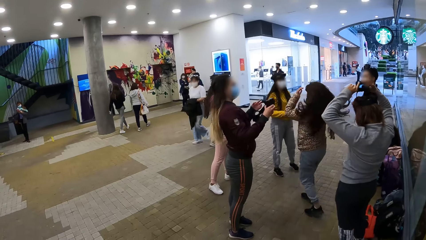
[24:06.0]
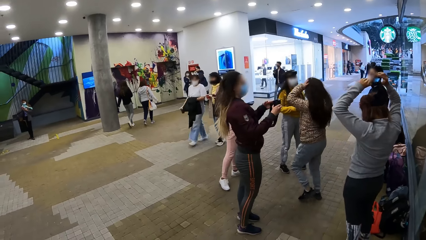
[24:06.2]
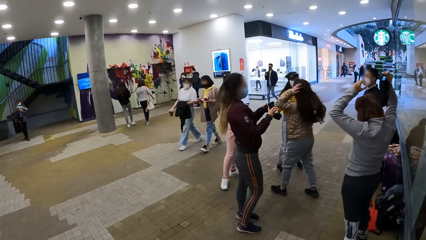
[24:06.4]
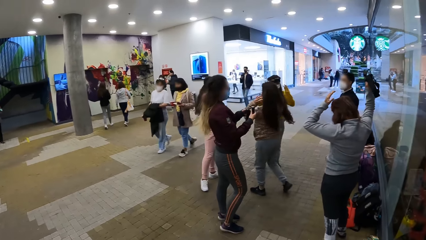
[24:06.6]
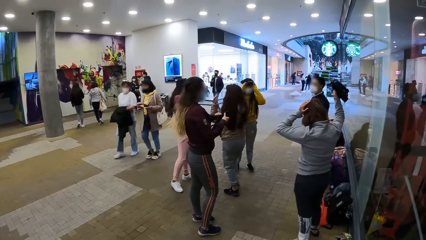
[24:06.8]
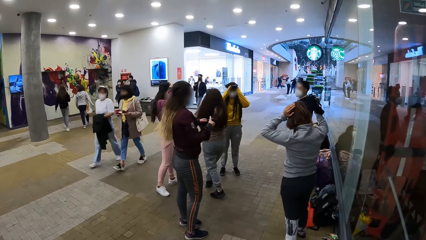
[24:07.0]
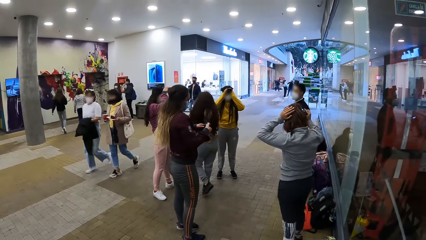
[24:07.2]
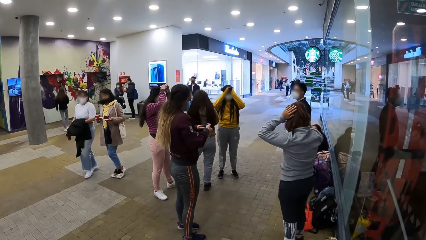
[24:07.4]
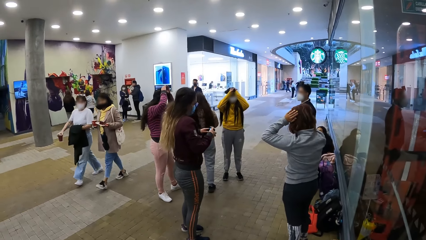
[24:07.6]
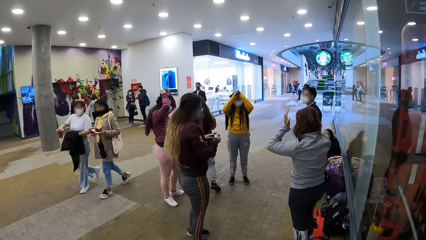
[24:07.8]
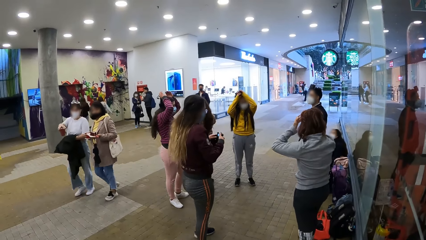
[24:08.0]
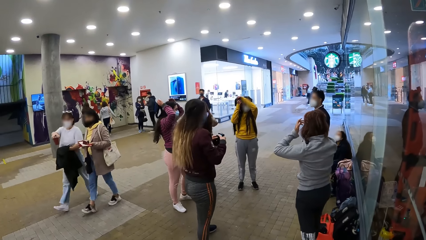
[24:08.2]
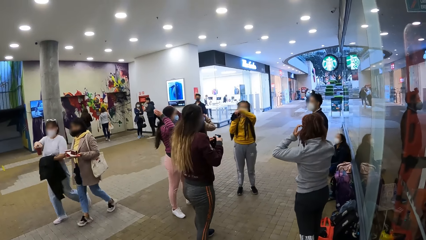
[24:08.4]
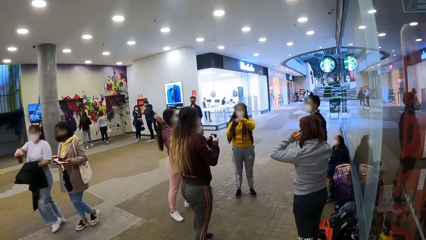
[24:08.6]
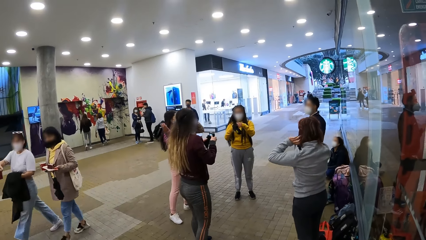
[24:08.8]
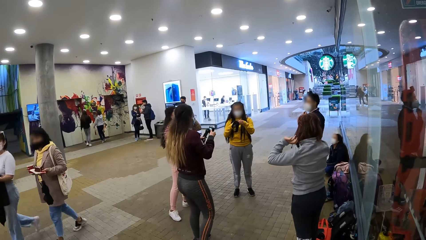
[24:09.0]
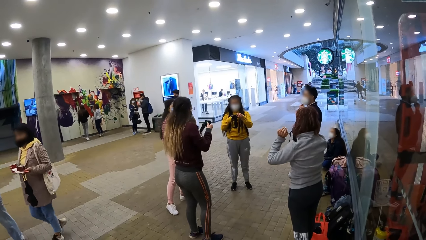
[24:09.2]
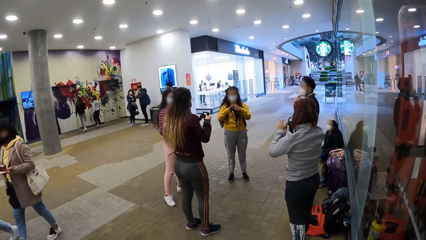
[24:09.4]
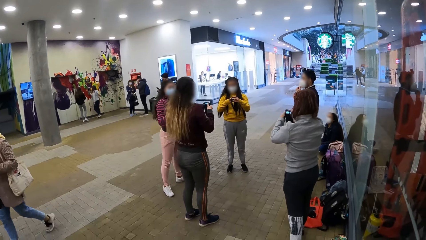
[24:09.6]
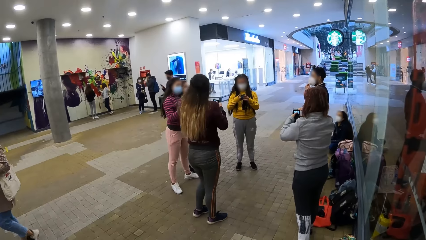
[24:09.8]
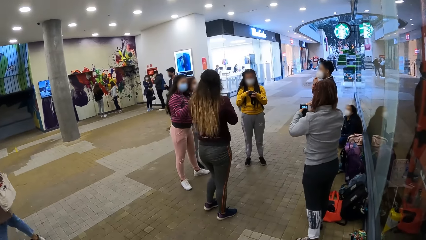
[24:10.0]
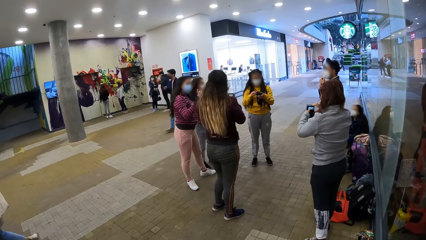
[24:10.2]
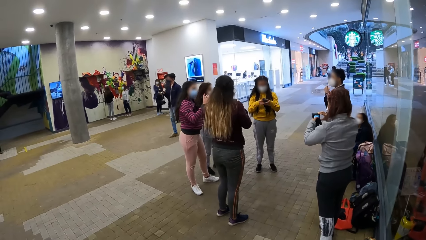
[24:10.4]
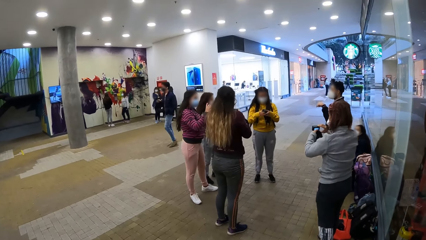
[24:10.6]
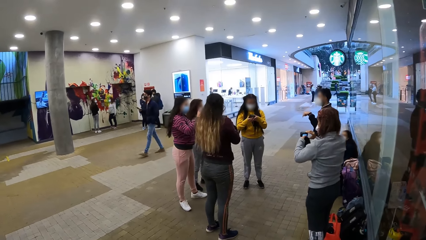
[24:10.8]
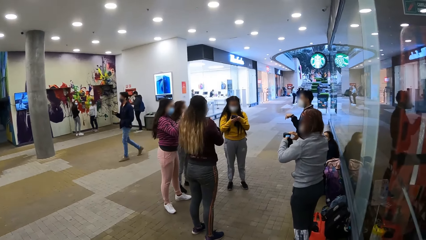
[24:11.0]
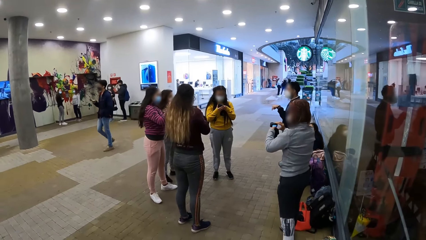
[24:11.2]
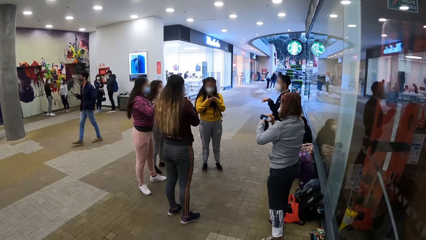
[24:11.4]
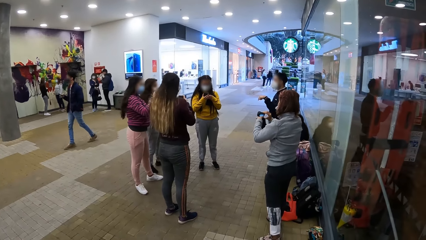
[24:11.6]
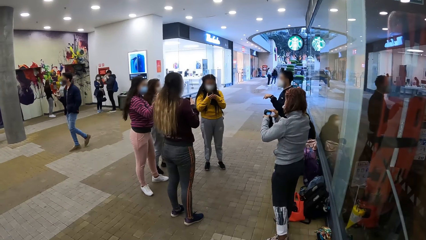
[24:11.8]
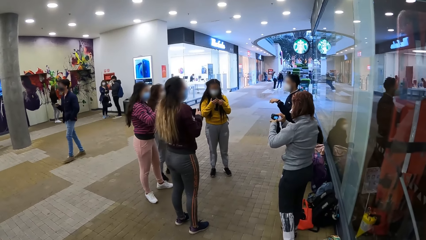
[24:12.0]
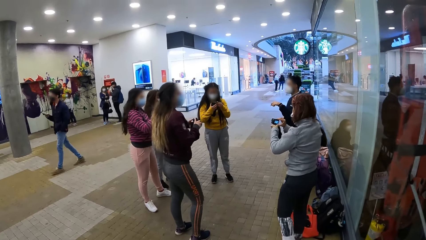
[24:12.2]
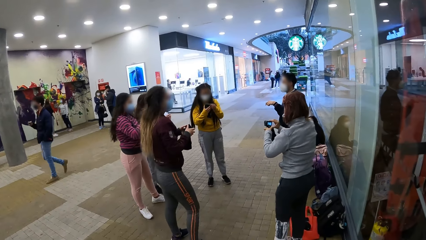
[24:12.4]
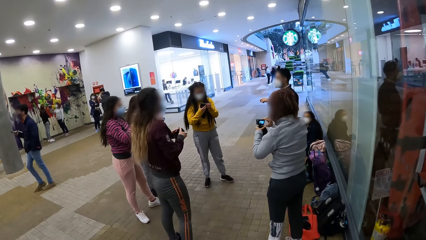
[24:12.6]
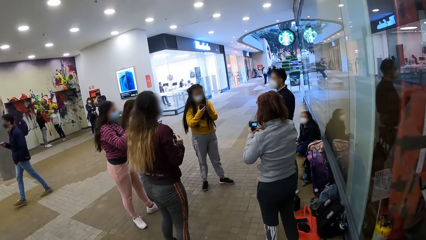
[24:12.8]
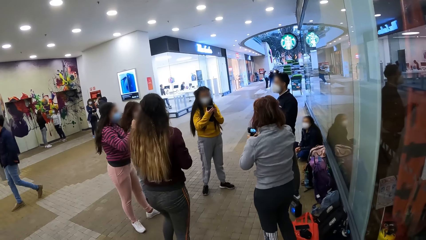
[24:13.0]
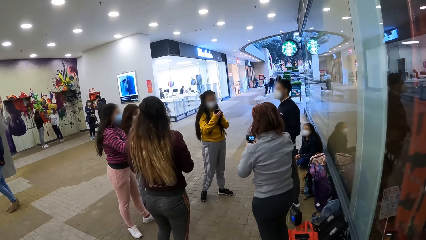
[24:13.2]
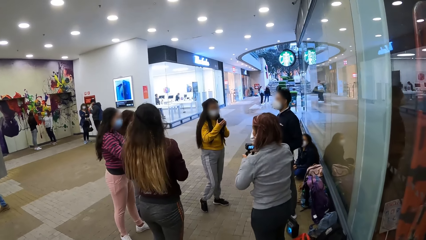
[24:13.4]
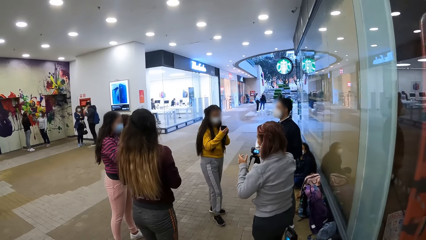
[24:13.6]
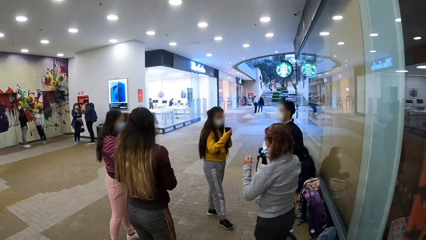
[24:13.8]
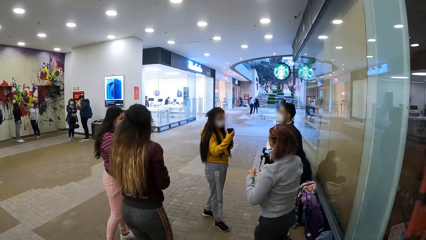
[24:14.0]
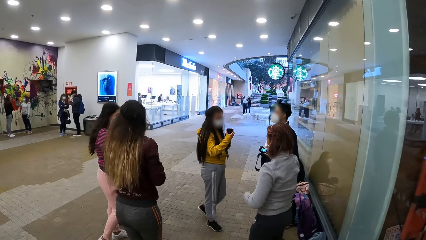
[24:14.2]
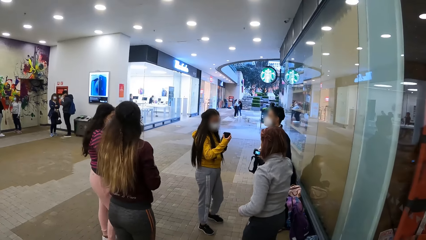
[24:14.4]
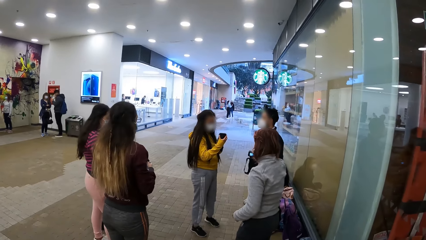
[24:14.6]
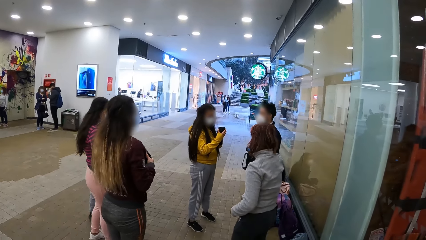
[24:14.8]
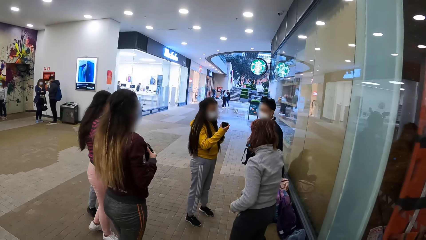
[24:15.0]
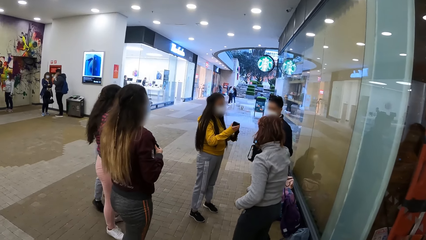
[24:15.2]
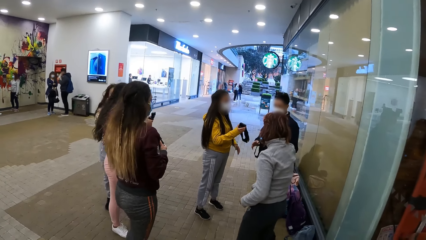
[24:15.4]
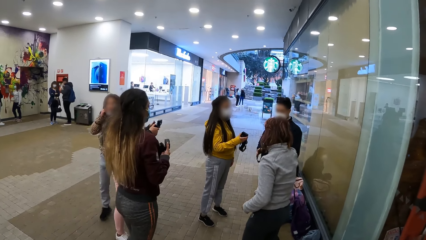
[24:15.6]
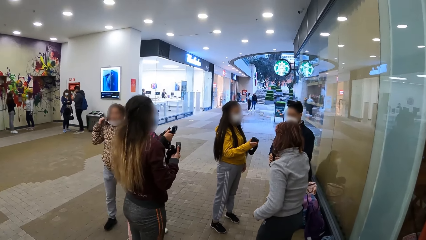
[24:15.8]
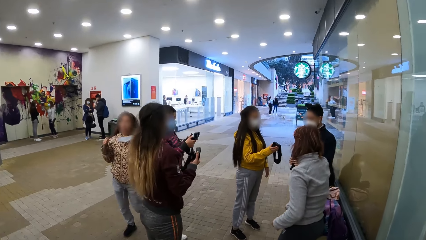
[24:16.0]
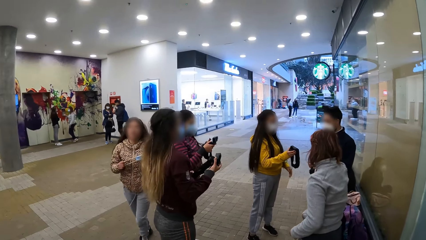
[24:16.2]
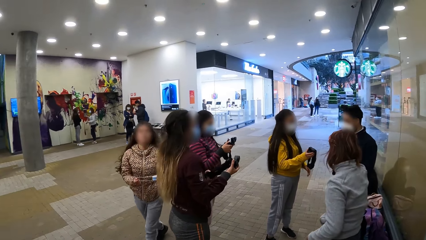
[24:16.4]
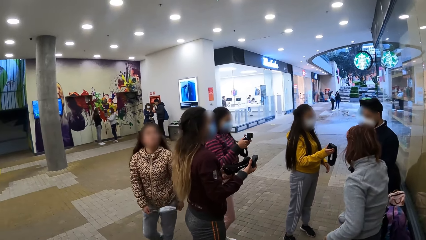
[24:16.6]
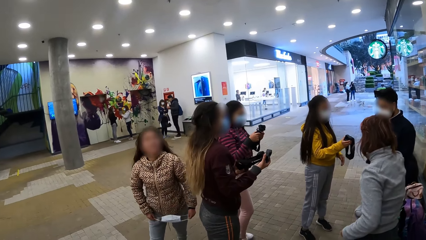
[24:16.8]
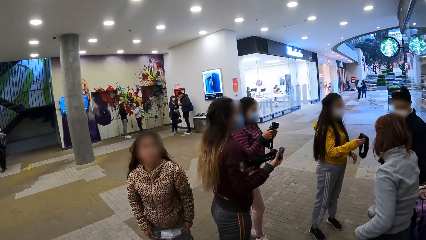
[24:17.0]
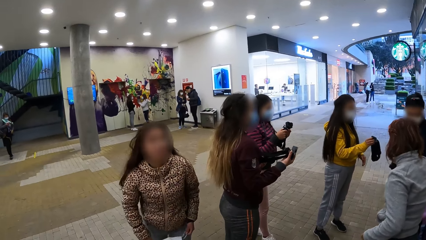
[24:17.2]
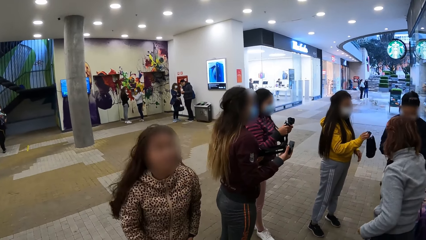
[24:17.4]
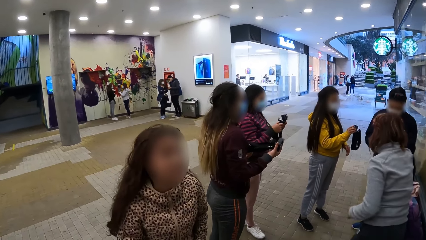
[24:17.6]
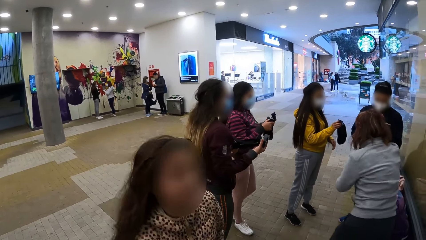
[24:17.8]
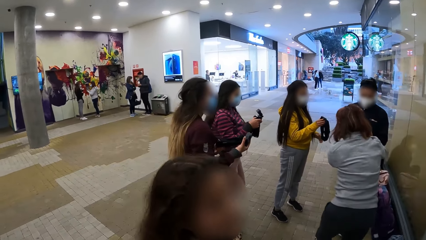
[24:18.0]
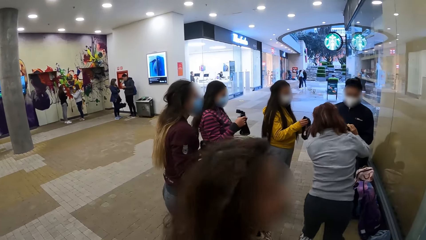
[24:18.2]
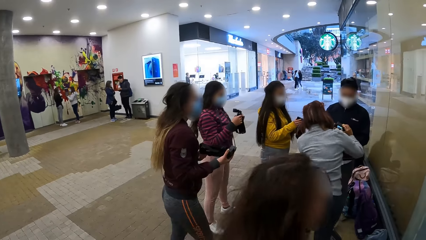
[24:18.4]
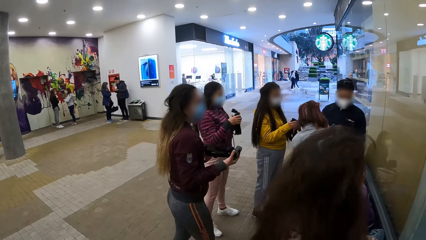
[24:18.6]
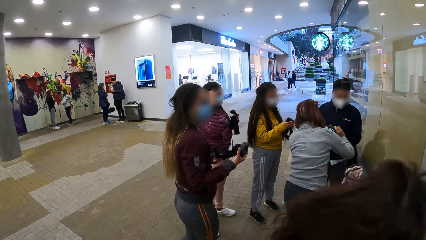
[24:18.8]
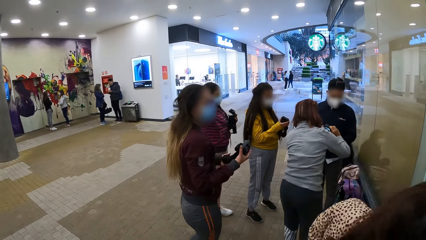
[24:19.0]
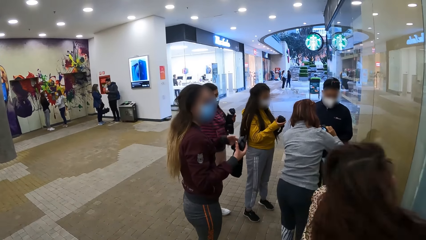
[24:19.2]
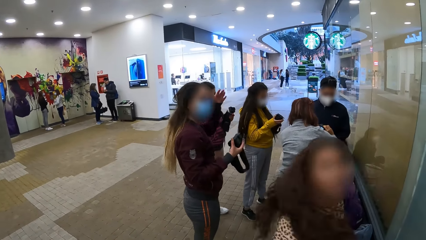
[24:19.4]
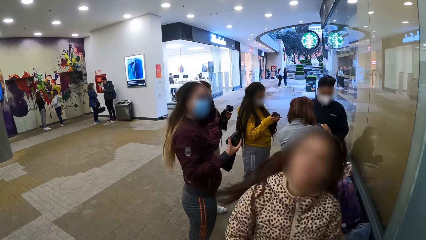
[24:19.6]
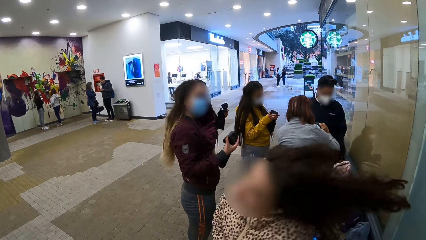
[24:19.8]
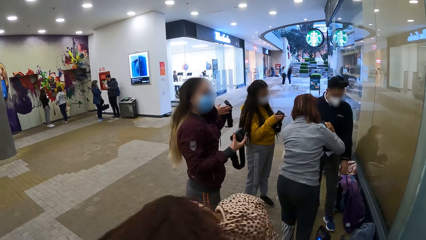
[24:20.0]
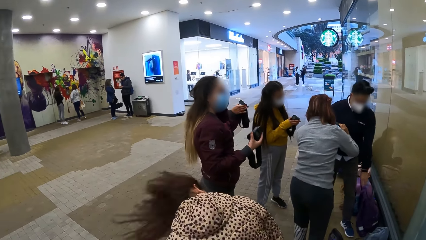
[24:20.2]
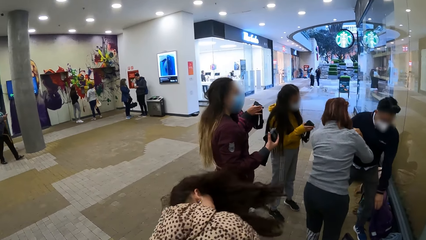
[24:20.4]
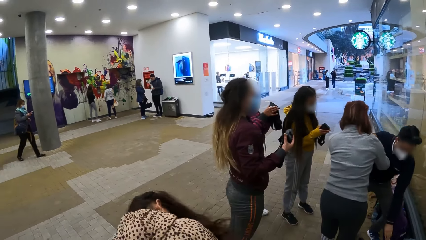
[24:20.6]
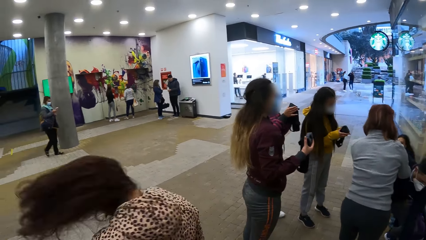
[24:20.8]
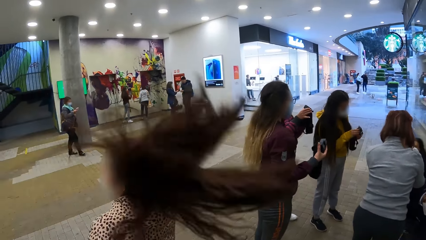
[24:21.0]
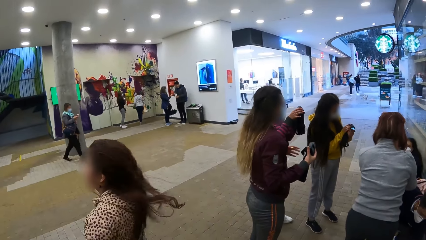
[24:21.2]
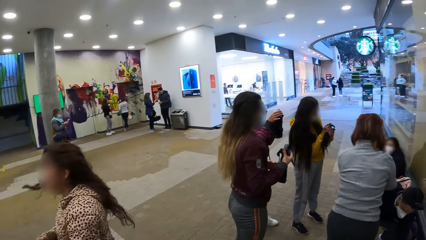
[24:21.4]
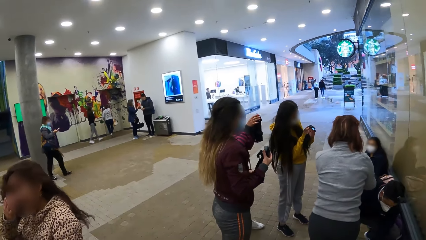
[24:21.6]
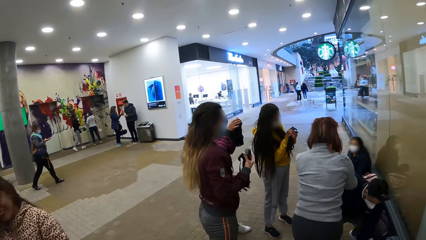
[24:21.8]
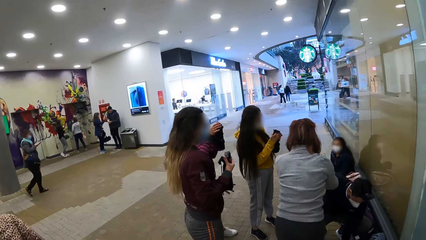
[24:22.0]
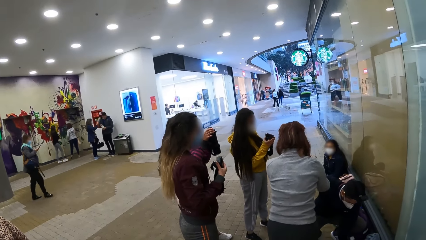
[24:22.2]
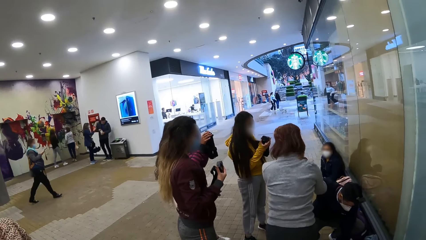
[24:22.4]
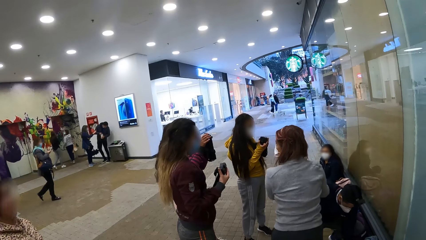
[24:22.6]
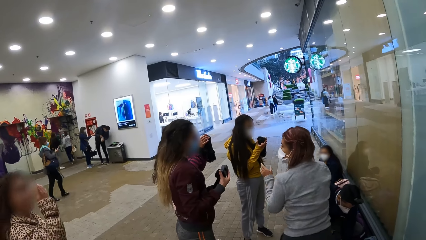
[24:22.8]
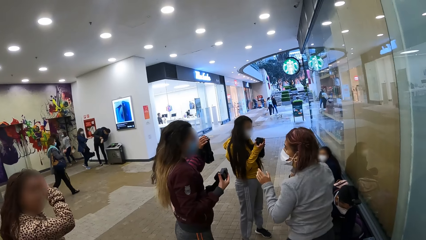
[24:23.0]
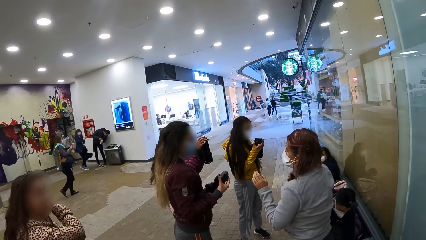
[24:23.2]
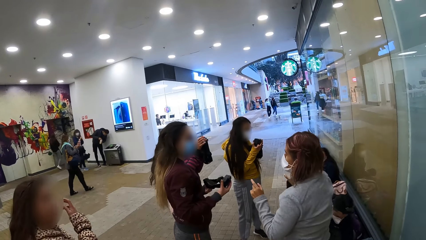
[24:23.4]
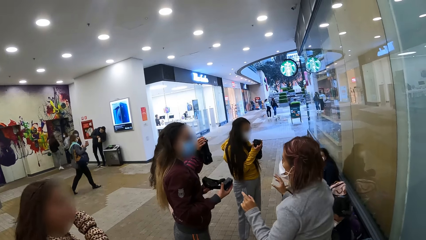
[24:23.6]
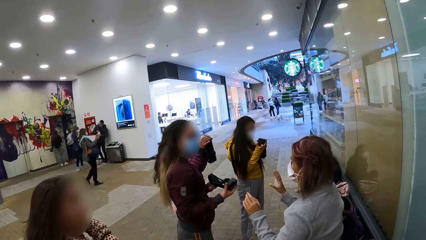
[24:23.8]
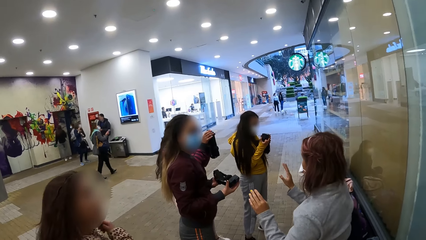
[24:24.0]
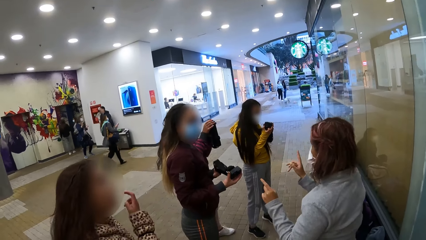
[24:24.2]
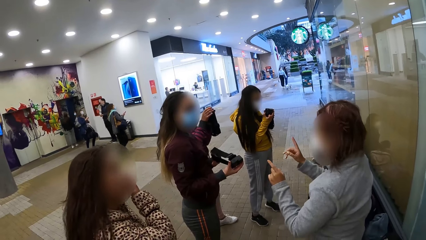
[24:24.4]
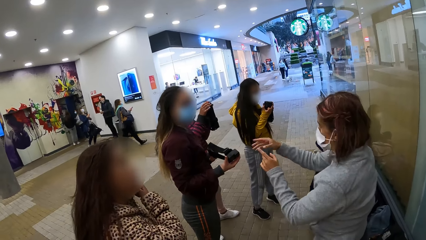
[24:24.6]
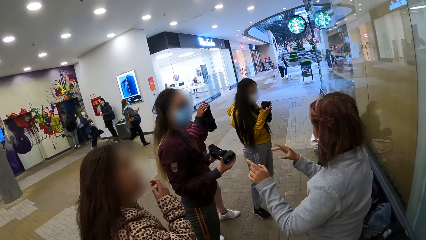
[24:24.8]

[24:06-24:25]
The camera wearer looks at women. They look around.
